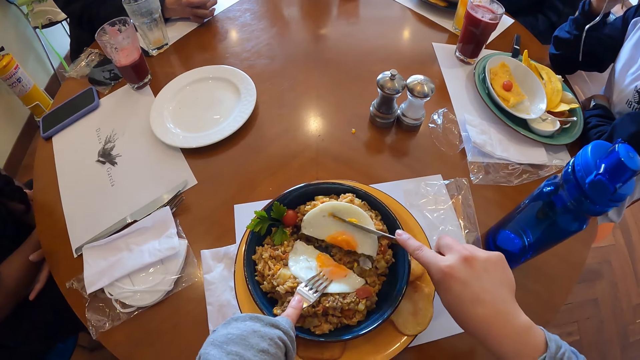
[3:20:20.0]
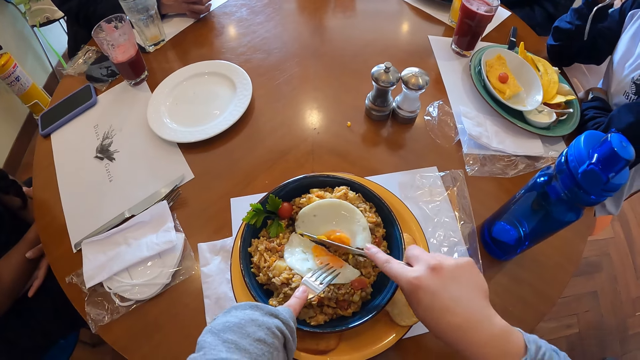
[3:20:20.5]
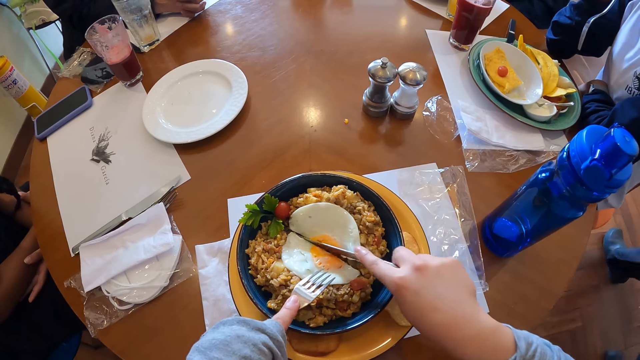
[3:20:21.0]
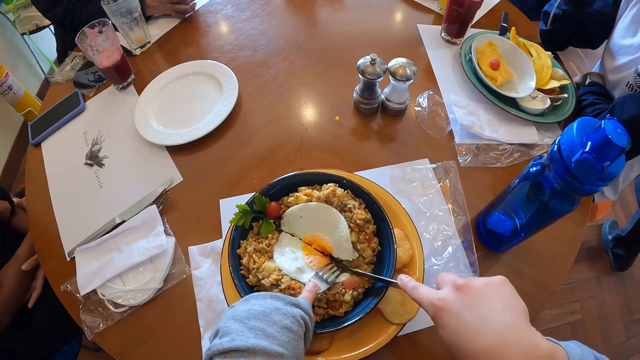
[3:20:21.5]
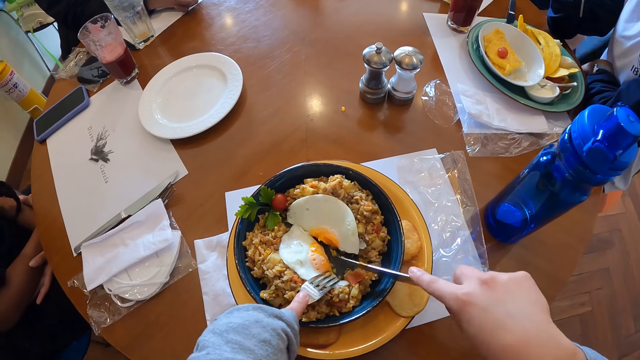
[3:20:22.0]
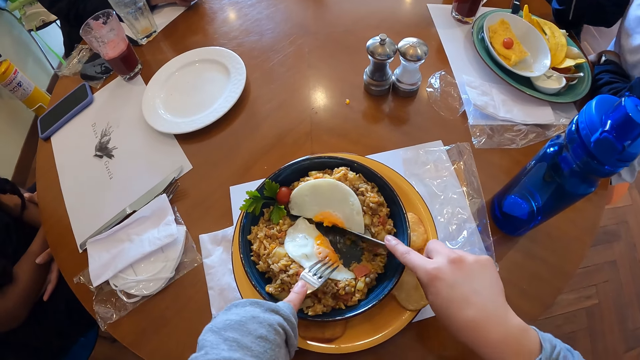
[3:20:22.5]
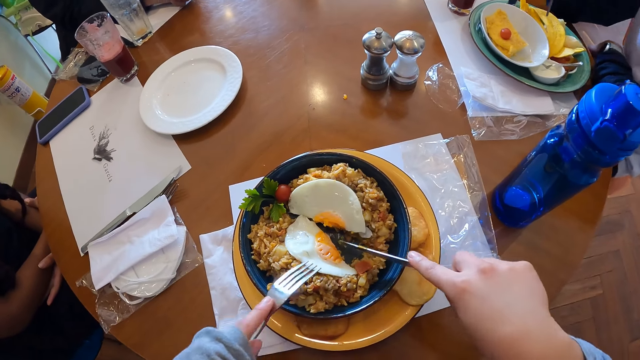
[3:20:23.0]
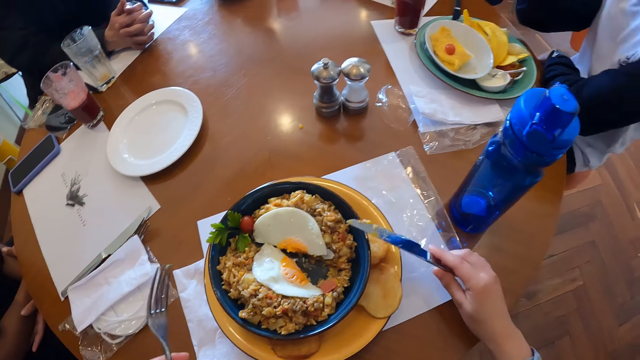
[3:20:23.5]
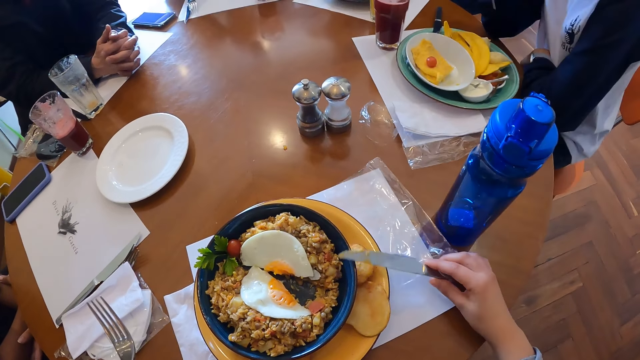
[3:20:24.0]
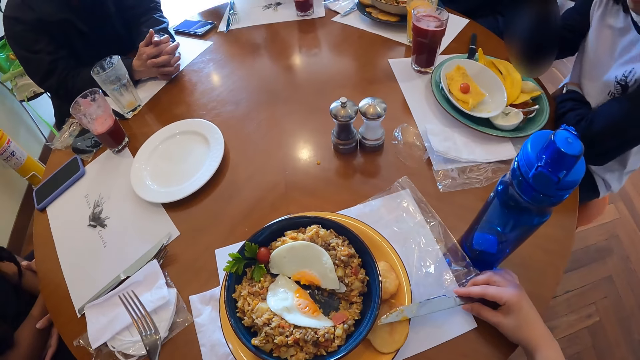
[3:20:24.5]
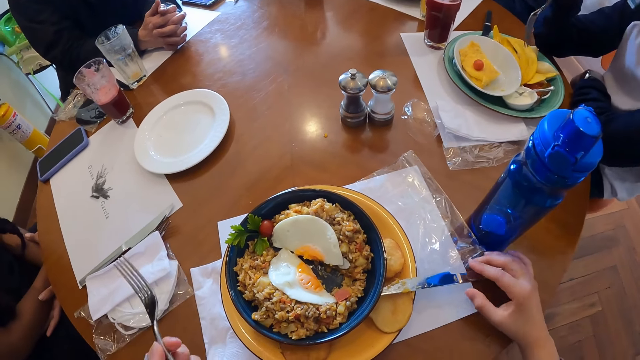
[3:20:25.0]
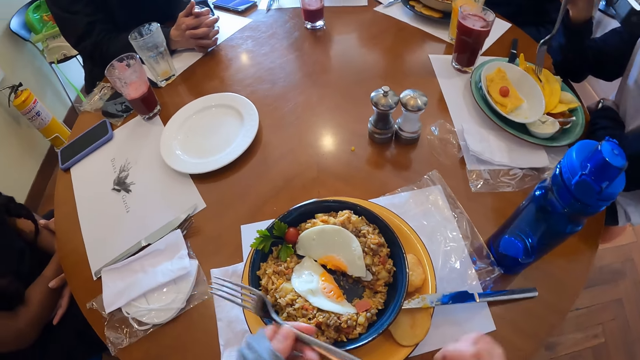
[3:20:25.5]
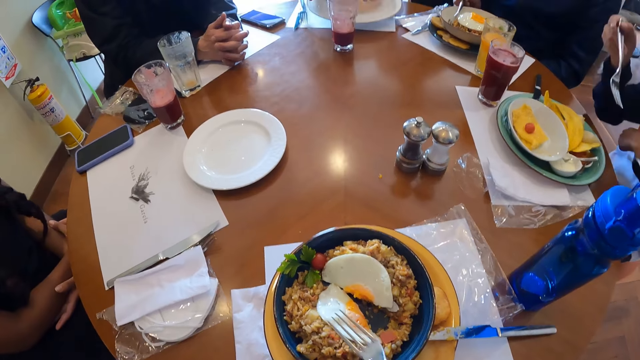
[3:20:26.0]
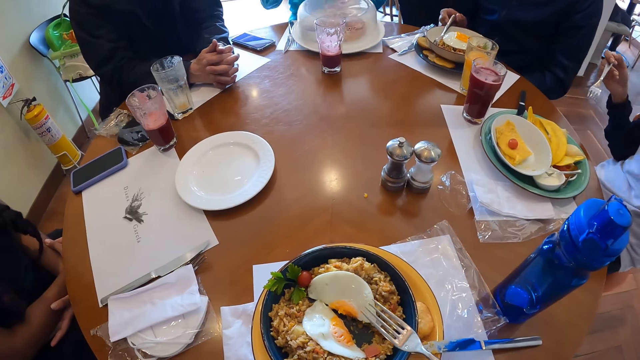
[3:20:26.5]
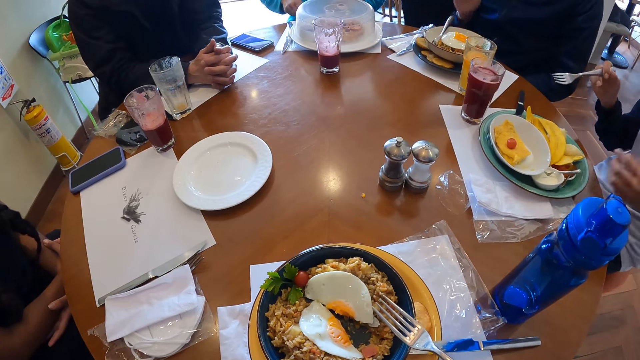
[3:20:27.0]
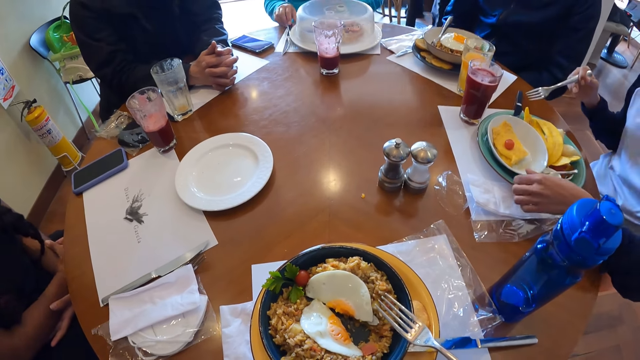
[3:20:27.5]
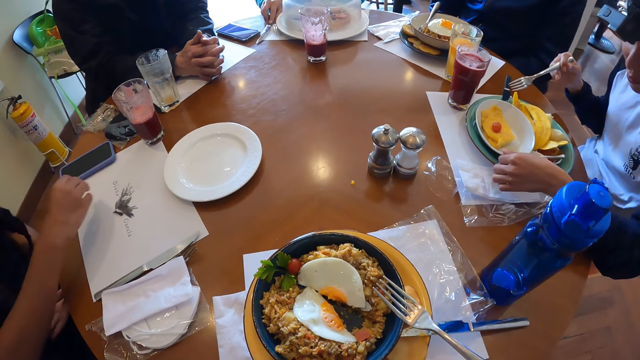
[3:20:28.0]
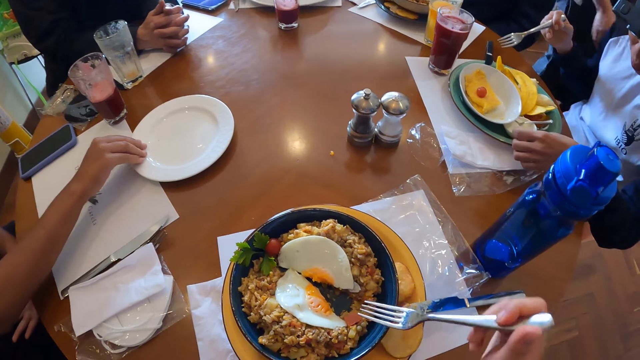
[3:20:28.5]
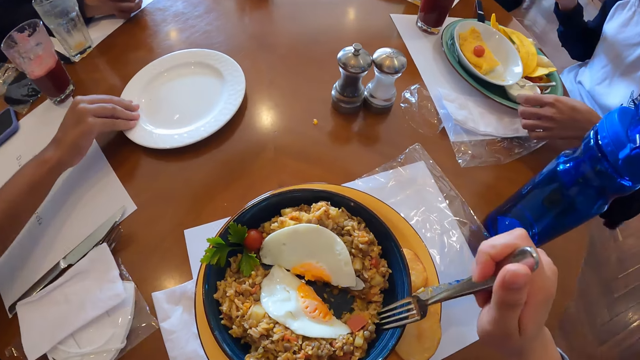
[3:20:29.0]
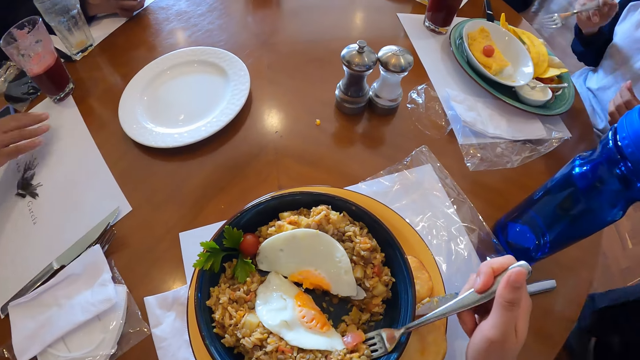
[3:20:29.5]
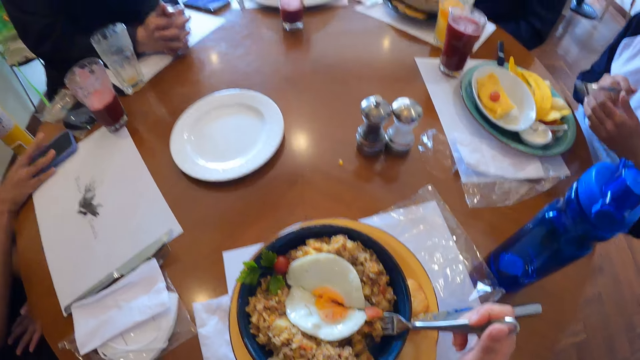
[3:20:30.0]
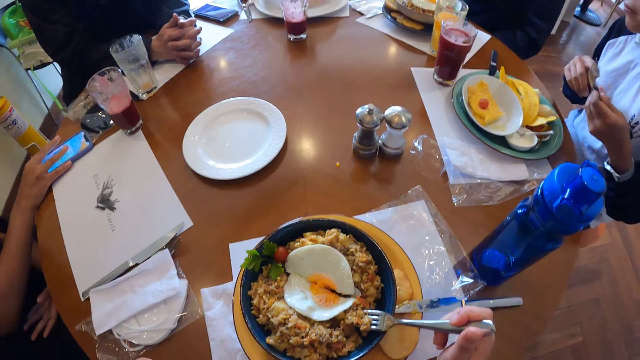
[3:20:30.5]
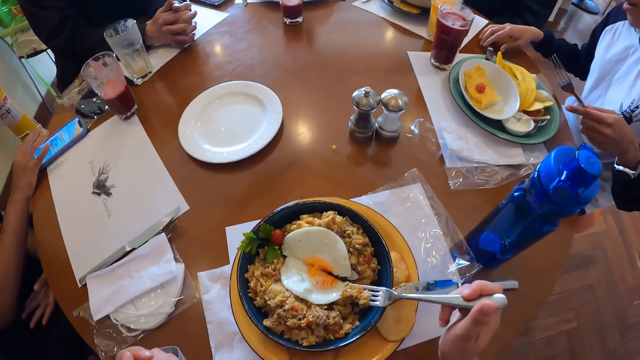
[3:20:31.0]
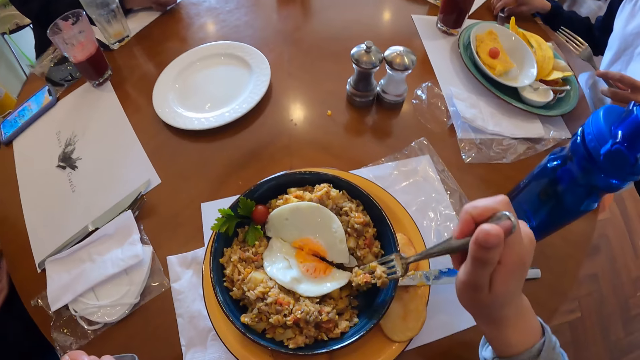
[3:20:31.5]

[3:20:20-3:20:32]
The camera wearer moves the egg with the knife. She puts the knife on the plate. She places the fork in her right hand on the plate. She passes the fork to the right hand. A waiter places a plate with a plastic lid on the table with his right hand. A woman moves a white plate on the table with her right hand. The camera wearer takes rice from the plate with the fork in her right hand. Another woman passes the fork in her right hand to her left hand. The first woman touches a phone with her right hand.

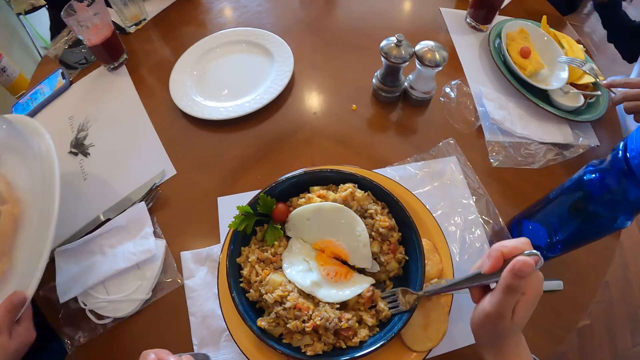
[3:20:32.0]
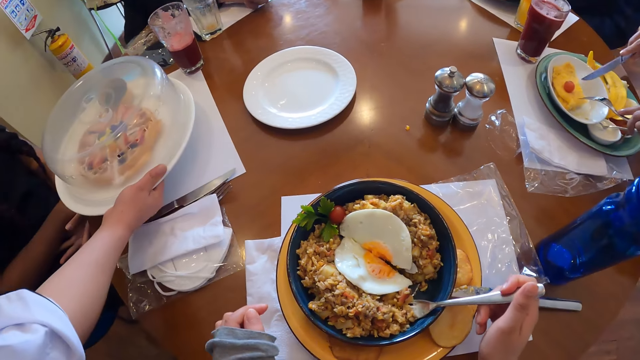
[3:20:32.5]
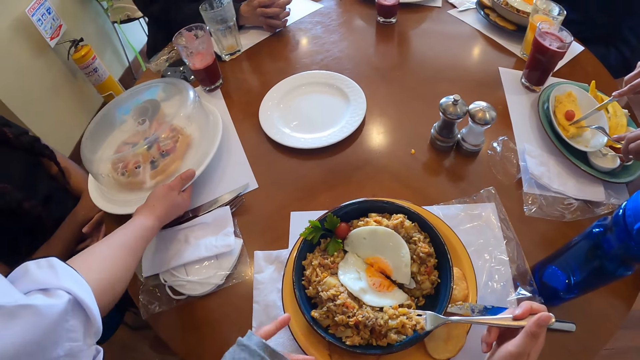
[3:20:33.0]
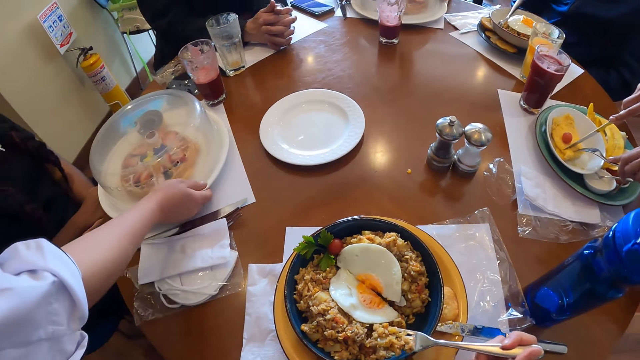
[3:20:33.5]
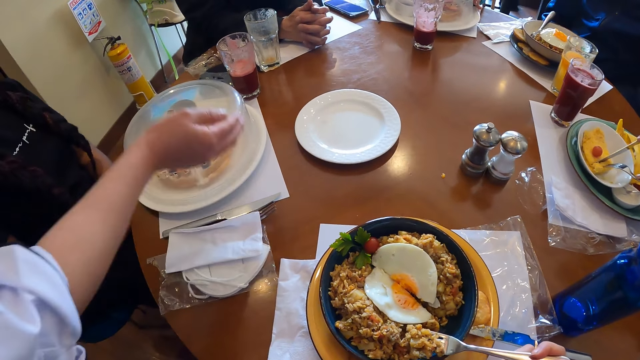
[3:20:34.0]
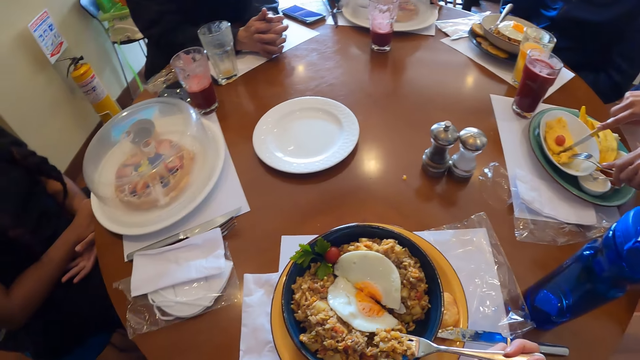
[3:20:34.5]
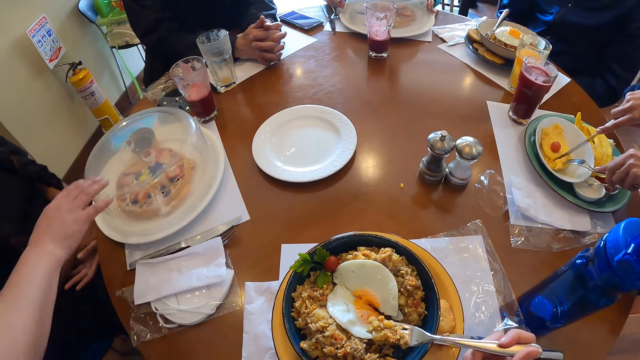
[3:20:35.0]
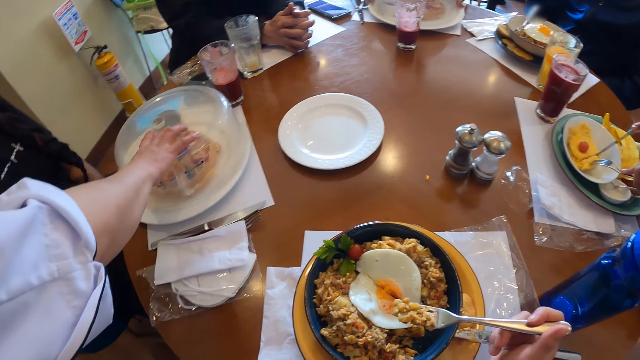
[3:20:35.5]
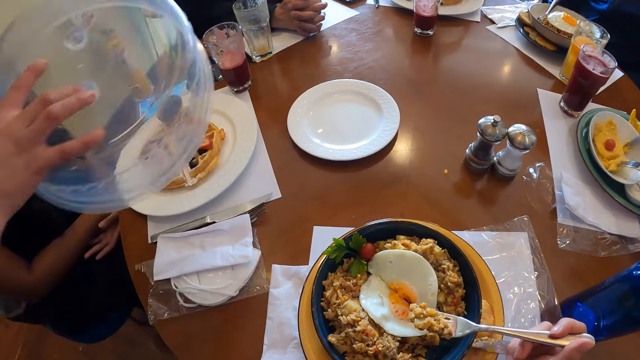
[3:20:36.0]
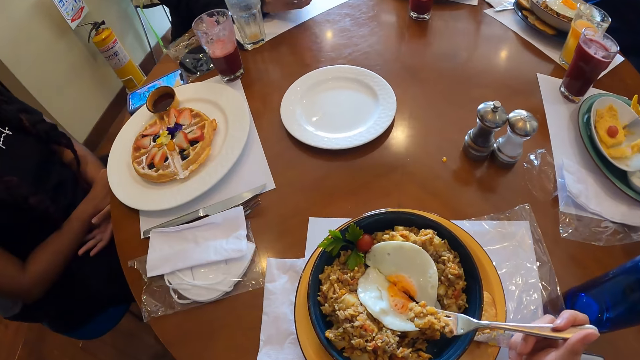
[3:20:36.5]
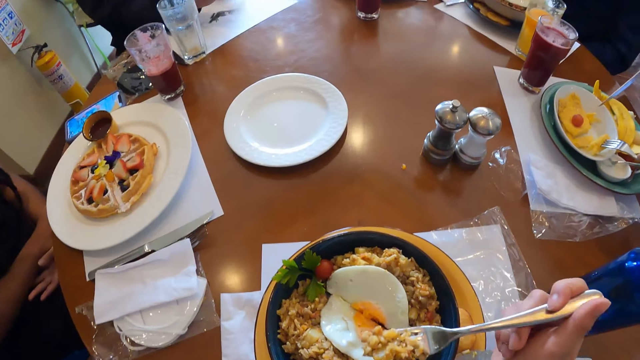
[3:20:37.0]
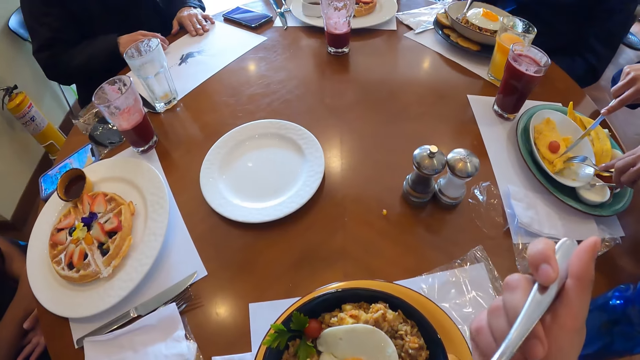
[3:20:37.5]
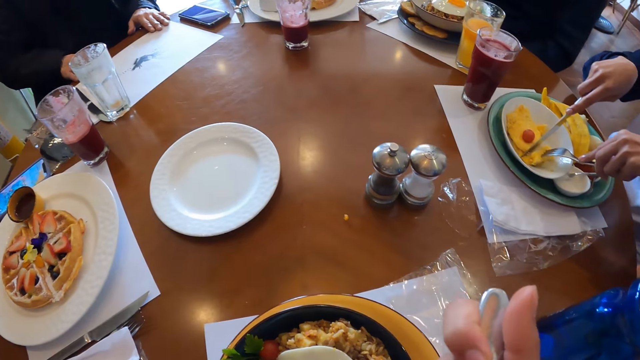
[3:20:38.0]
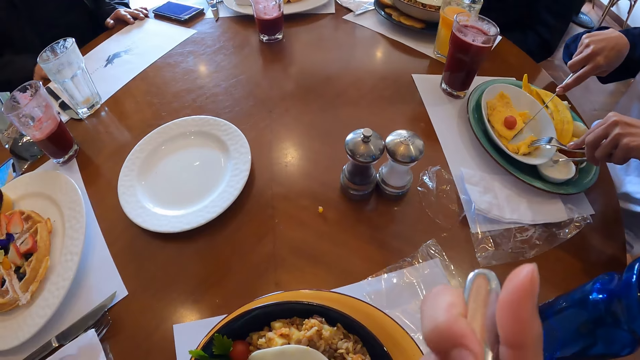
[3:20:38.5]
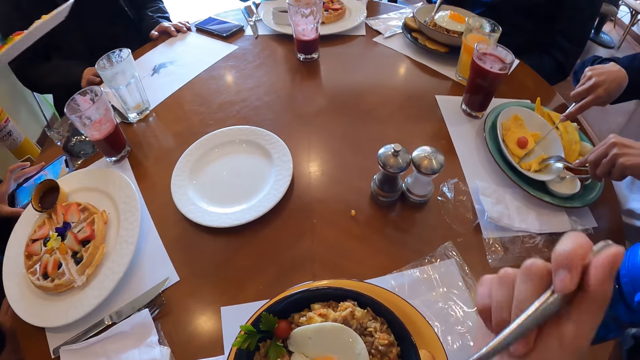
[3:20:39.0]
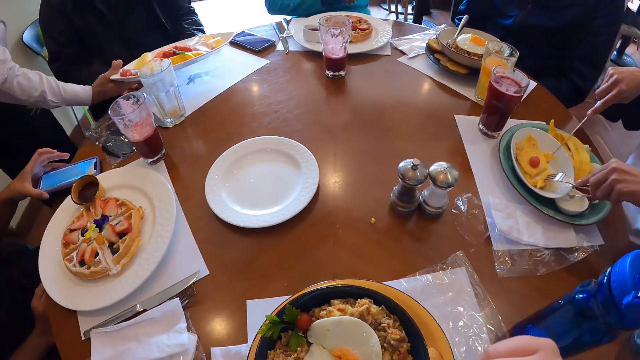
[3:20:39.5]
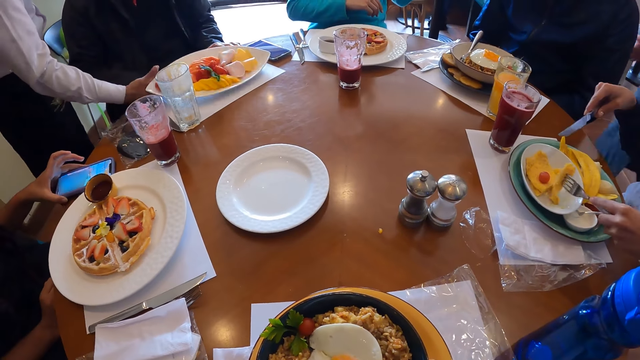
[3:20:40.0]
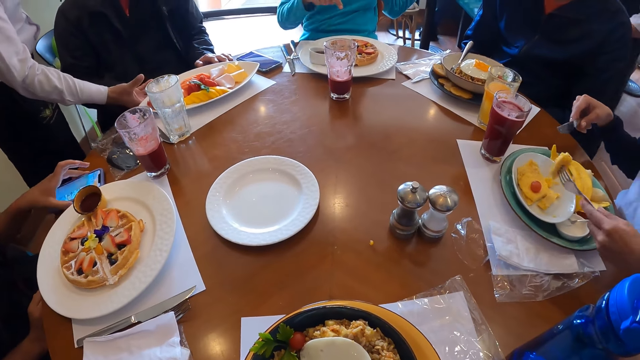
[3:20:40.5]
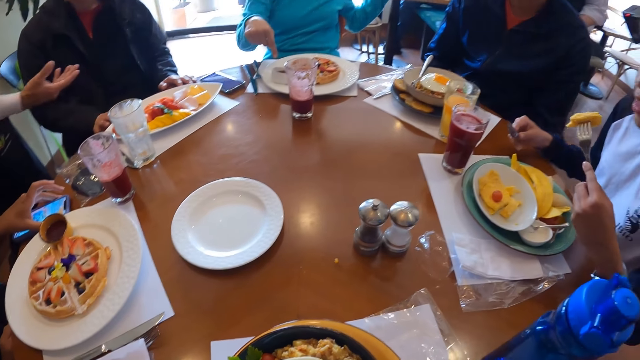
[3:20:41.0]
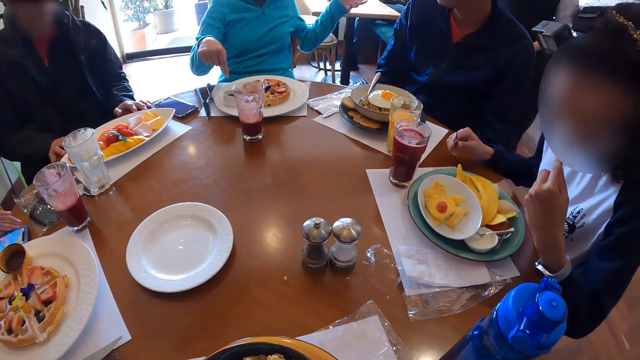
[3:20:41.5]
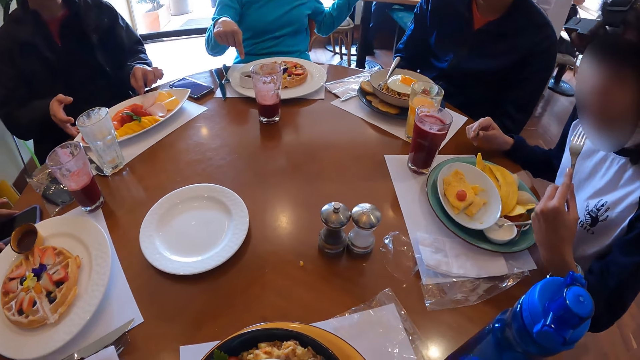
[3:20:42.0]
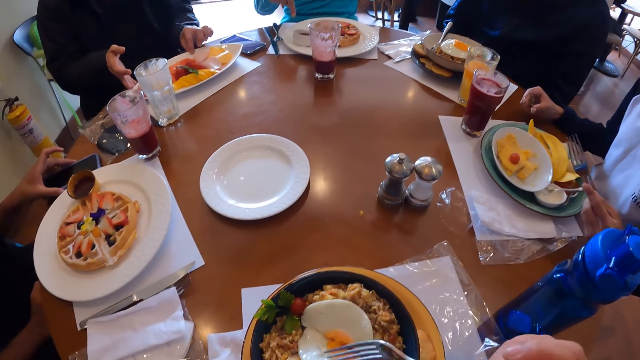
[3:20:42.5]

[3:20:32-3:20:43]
The woman picks a knife from the table with her right hand. A waiter places a plate with a plastic lid on the table with his right hand. The woman cuts pancake from the plate on the table with the knife in her right hand and the fork in her left hand. The waiter takes the plastic lid on the plate with his right hand. The camera wearer eats the food. The woman cuts the egg with the knife. The waiter places a plate with a plastic lid on the table with his right hand. The woman eats the pancake on the fork in her left hand.
